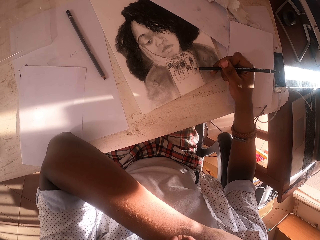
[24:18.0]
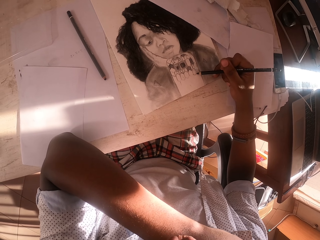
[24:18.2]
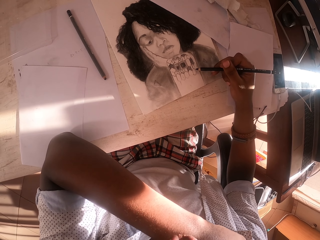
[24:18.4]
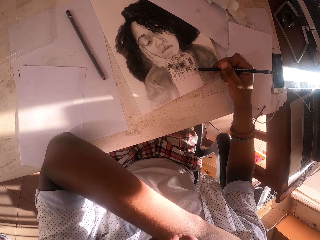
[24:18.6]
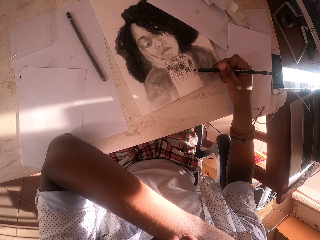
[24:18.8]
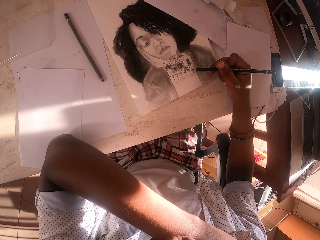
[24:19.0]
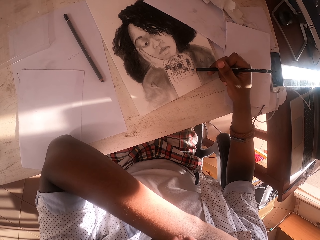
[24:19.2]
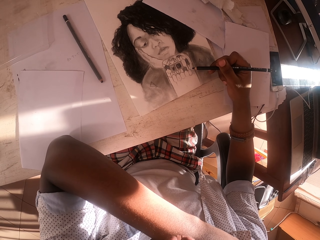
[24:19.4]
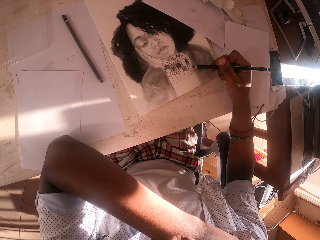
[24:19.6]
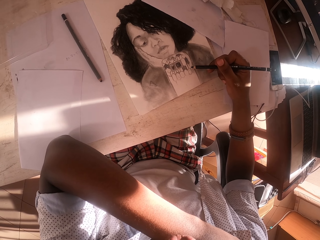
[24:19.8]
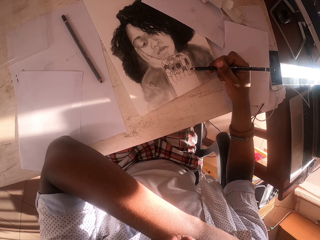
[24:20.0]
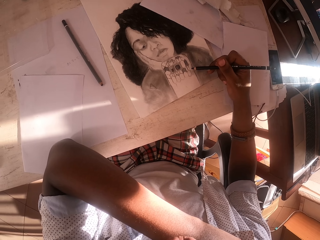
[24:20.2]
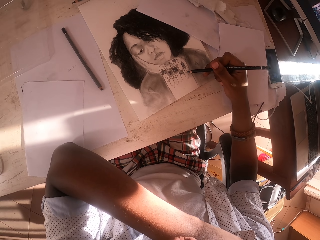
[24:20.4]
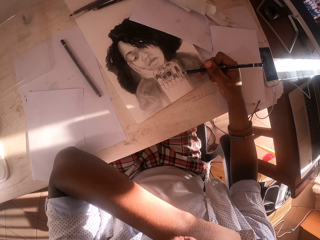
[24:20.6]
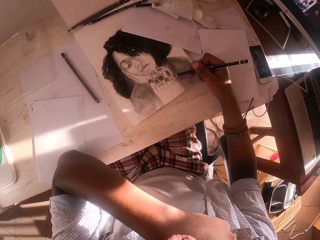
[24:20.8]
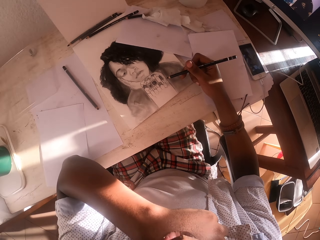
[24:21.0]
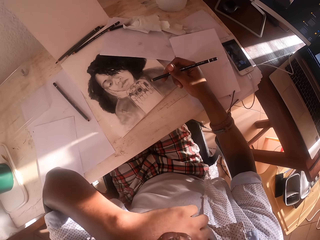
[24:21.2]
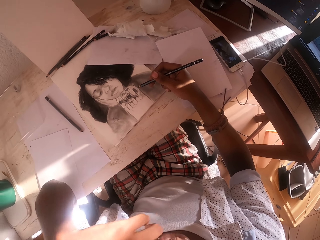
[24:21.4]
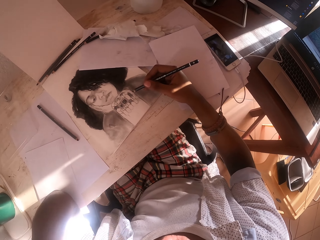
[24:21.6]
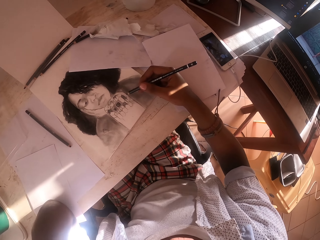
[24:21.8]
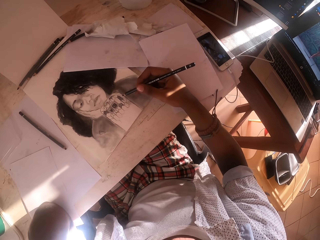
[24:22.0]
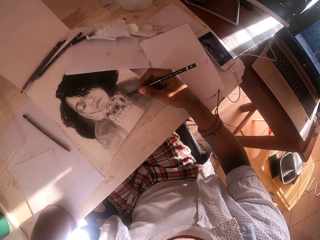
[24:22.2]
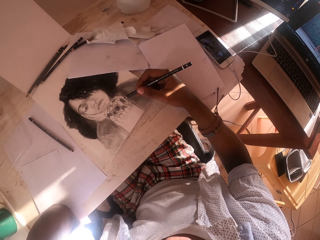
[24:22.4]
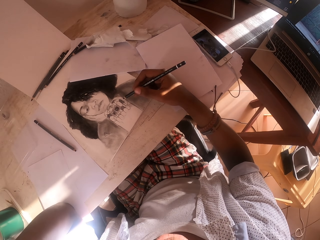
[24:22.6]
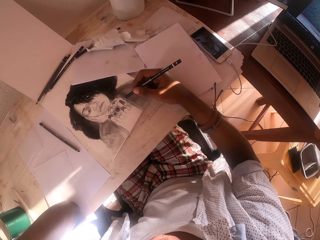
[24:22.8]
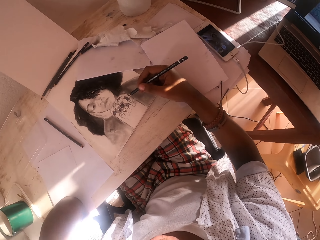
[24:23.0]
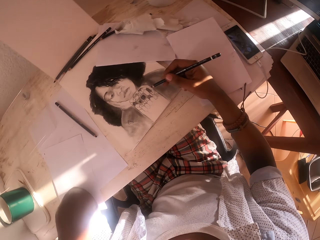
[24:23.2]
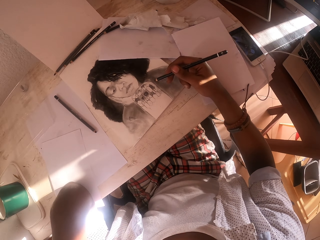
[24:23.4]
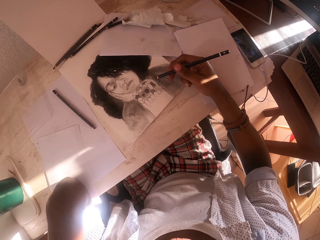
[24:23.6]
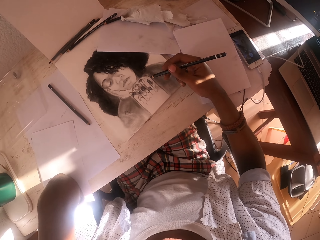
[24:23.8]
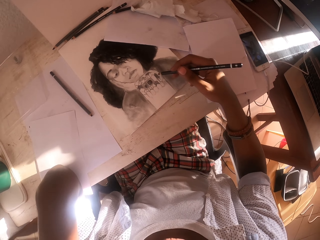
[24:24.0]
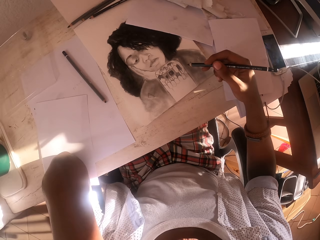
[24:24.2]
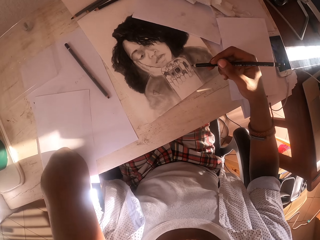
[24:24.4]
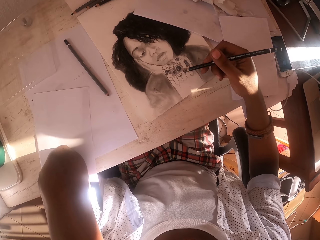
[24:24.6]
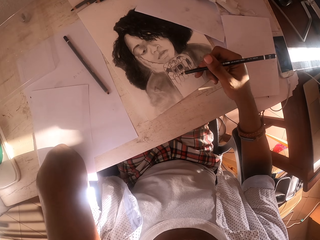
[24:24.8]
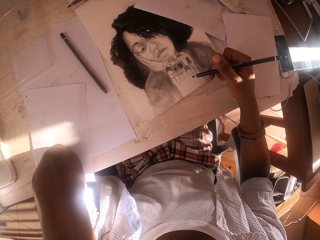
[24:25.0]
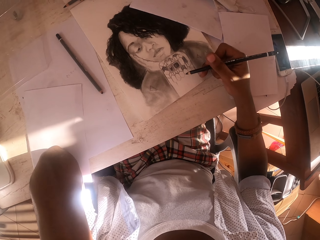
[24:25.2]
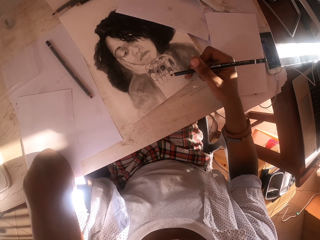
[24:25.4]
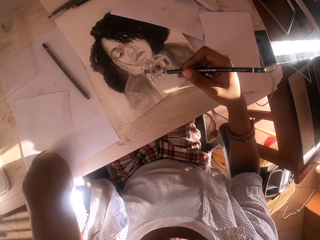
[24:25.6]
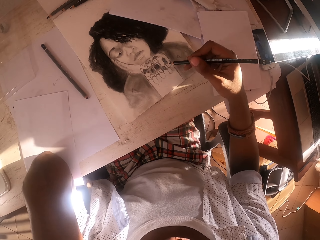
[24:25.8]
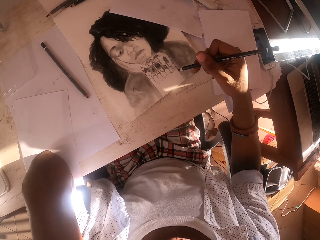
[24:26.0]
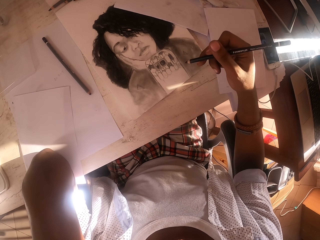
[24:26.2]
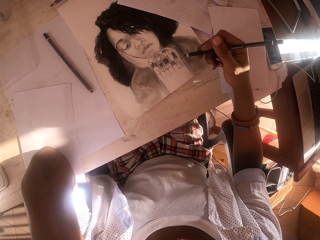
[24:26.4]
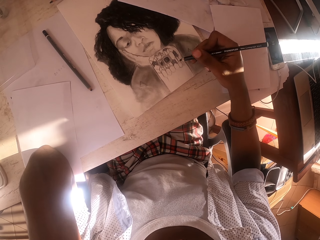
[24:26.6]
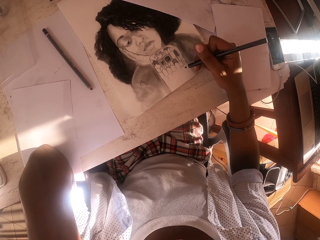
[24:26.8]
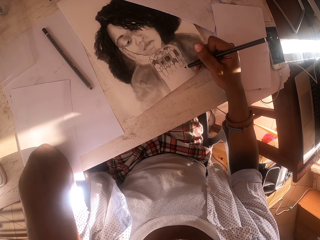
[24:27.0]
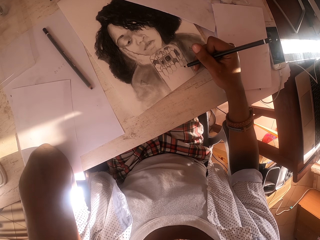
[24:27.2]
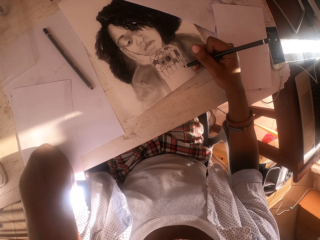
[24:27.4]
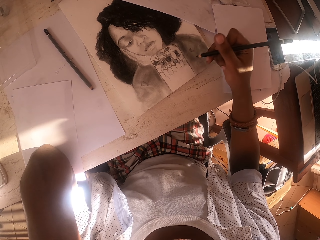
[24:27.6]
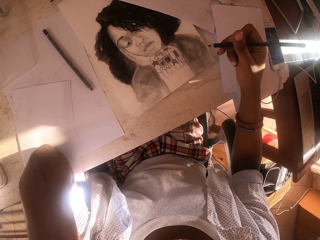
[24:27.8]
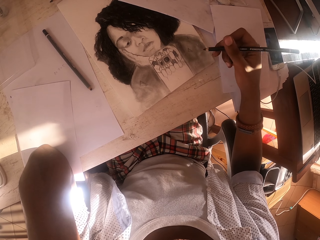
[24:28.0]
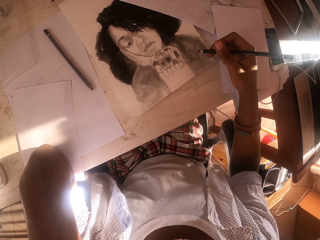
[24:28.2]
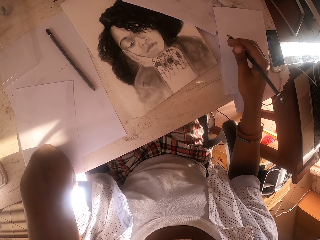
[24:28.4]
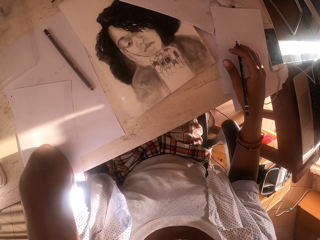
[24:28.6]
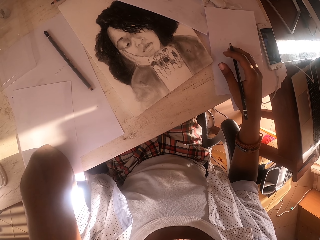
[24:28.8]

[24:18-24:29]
The camera wearer moves the left hand to the cheek and moves the hand with the drawing pen. He adjusts his hand.

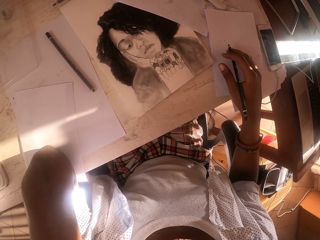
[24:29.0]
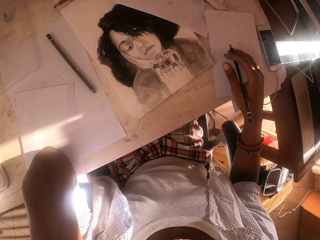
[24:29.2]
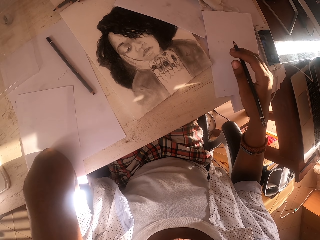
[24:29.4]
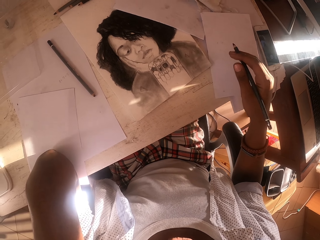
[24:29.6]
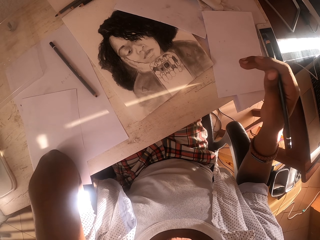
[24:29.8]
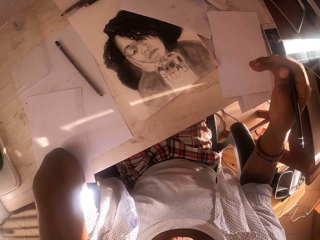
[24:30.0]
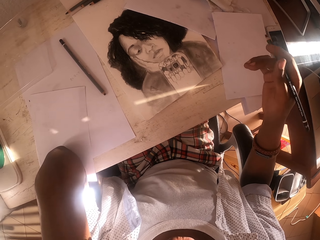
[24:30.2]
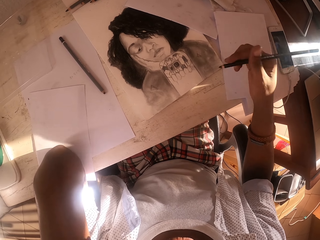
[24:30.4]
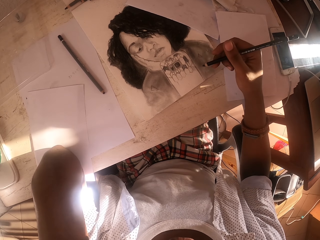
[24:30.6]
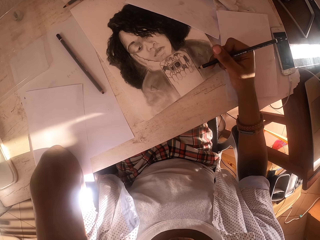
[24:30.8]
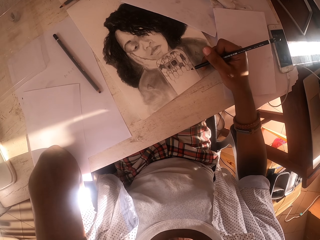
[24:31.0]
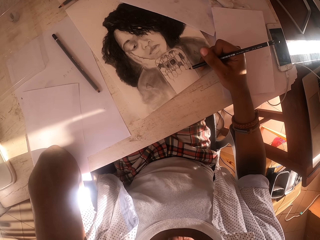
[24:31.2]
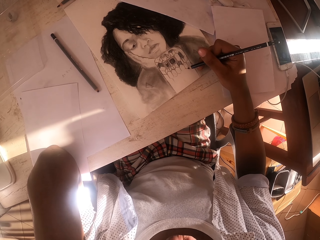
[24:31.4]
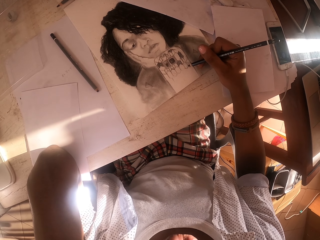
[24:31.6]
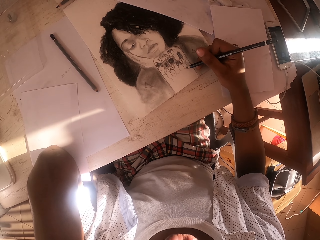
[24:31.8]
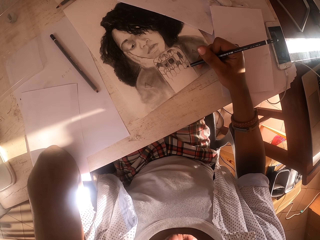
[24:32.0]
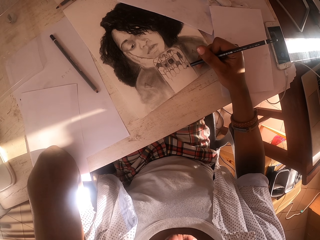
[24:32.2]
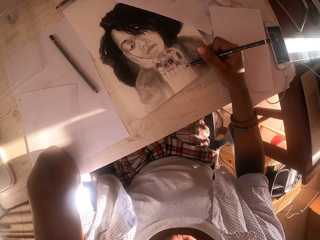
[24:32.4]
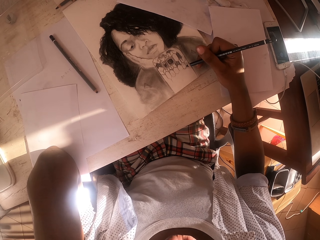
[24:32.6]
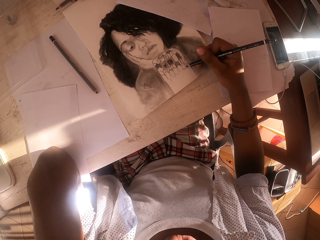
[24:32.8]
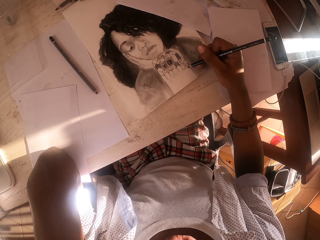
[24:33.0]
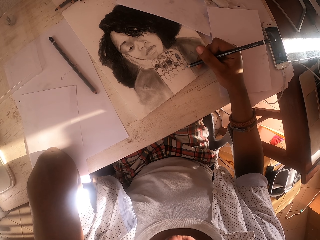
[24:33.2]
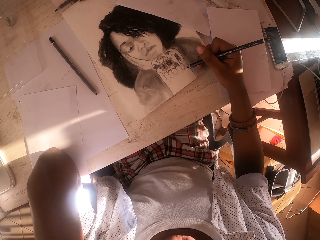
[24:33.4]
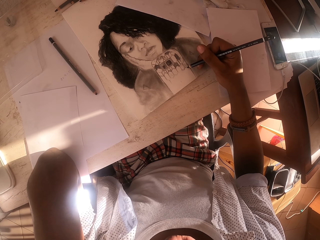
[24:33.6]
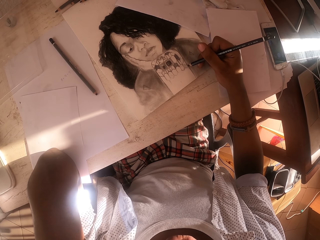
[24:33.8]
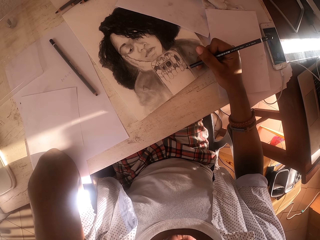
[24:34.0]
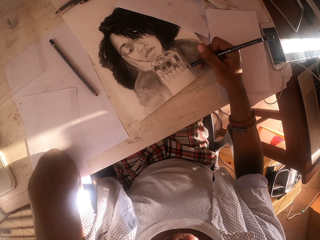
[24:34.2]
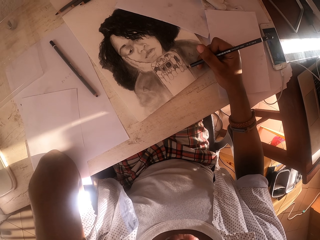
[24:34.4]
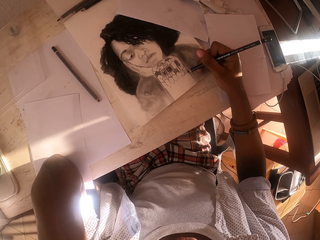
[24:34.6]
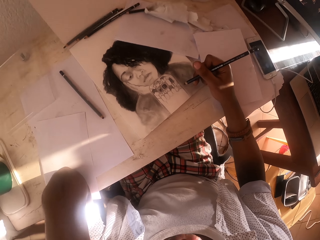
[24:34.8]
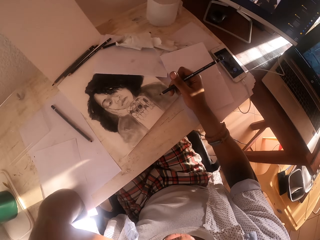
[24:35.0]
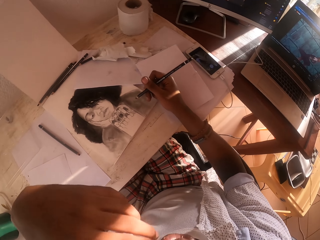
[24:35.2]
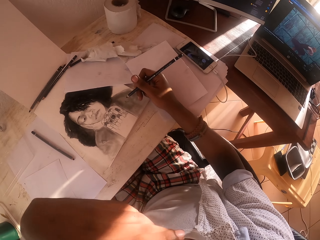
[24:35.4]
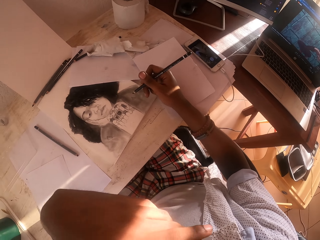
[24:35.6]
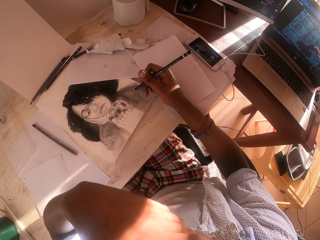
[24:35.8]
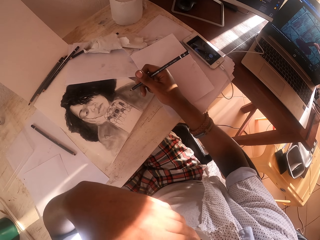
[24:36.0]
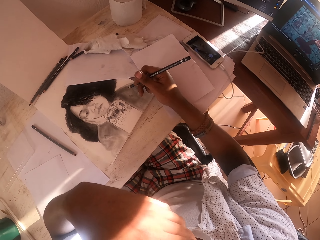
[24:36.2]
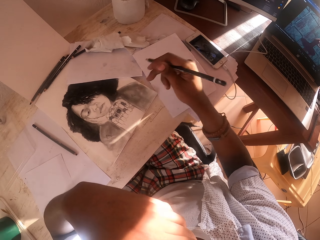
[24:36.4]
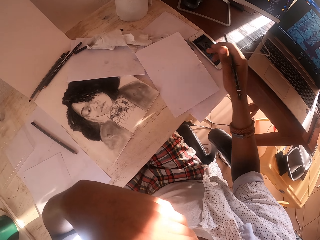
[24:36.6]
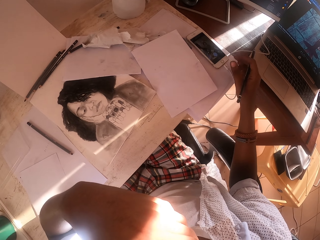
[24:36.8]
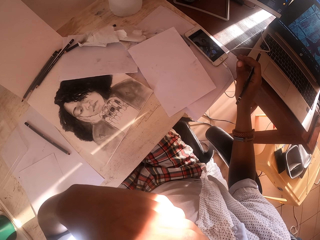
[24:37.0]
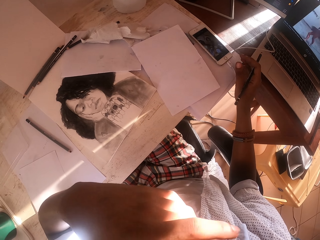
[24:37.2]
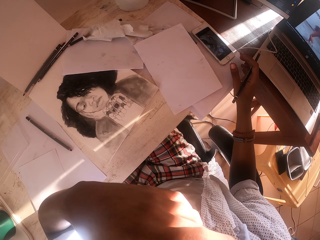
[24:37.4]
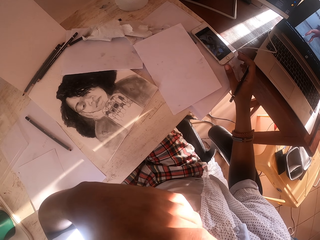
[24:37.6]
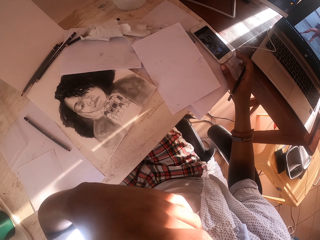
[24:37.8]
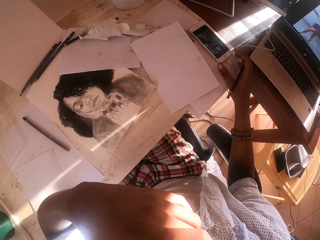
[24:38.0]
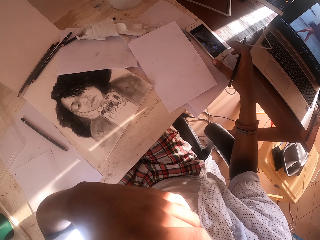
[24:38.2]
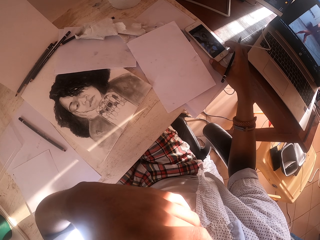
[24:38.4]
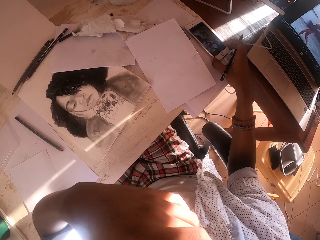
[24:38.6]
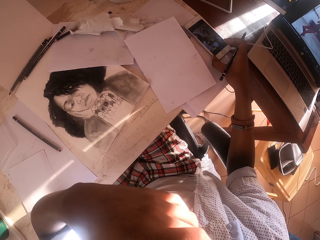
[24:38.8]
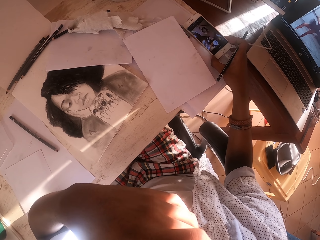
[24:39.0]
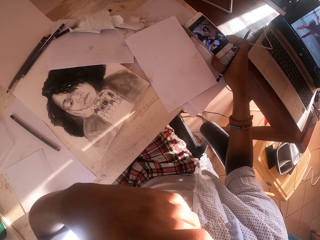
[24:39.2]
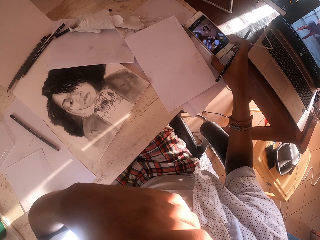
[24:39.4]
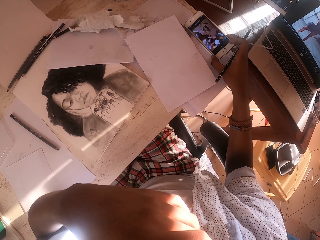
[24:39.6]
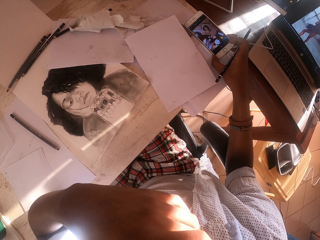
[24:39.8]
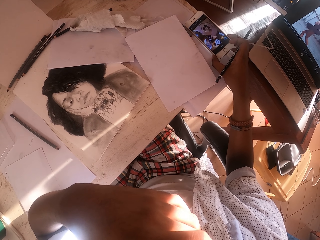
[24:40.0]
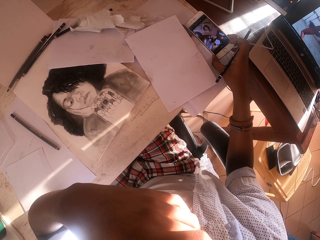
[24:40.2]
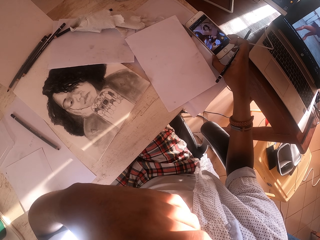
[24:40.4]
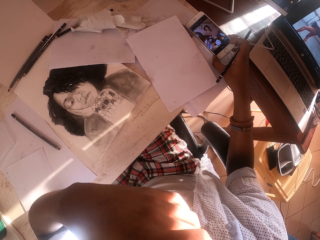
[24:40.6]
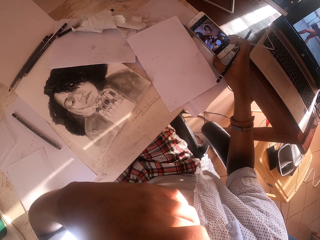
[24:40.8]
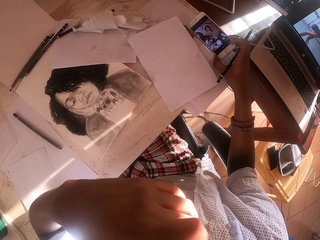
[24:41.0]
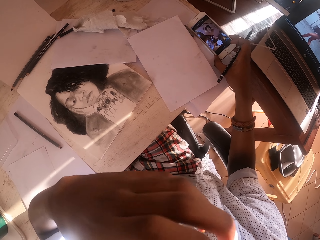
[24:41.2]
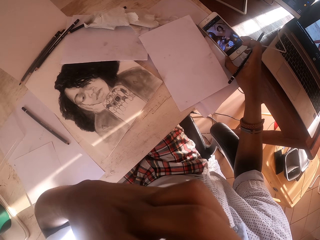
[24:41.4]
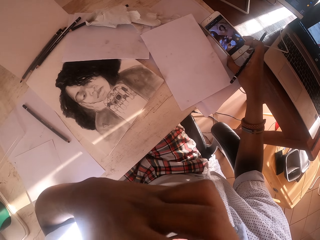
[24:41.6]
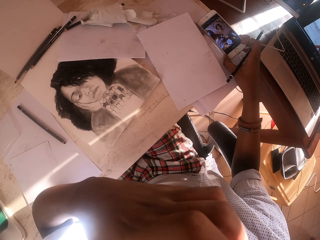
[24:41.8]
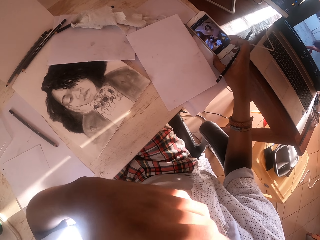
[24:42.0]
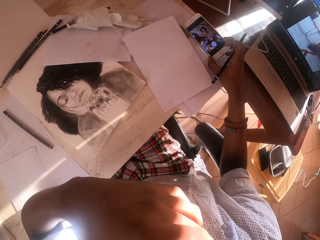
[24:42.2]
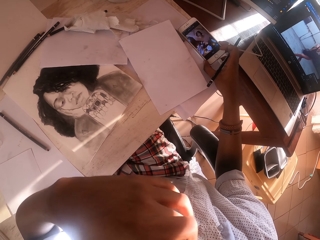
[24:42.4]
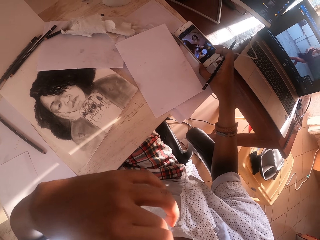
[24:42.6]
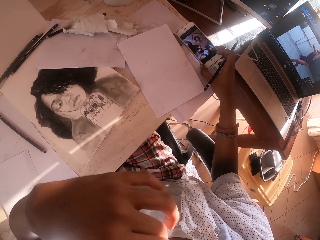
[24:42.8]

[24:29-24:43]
The camera wearer moves the left hand on the chin. He moves the paper, lifts his hand, and puts down his hand. He draws the picture on the paper. He moves the hand with the drawing pen. He holds the phone. He looks at the phone. He moves the hand at the chin.
